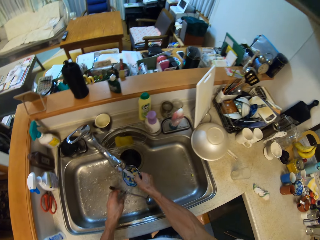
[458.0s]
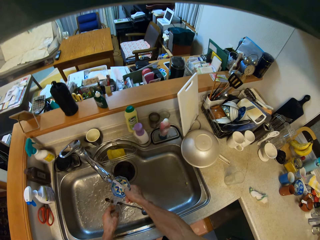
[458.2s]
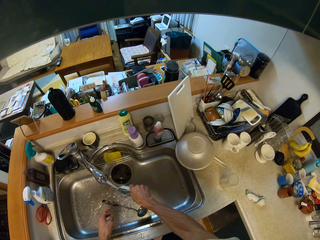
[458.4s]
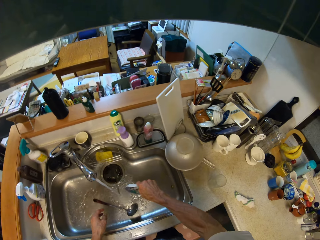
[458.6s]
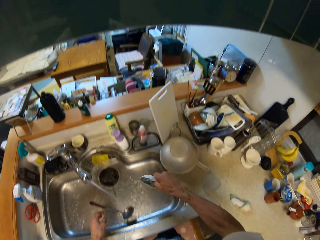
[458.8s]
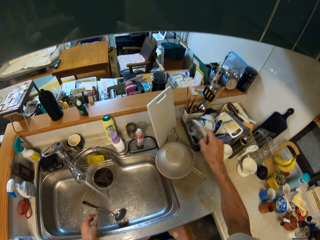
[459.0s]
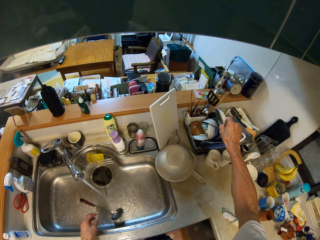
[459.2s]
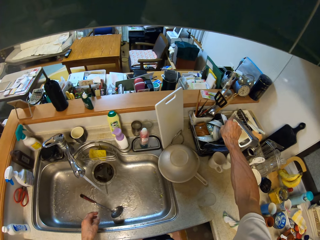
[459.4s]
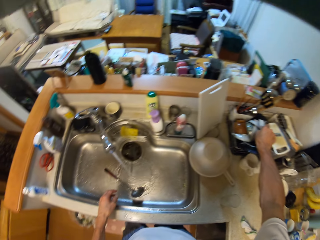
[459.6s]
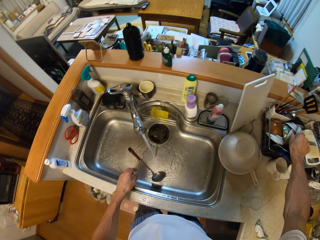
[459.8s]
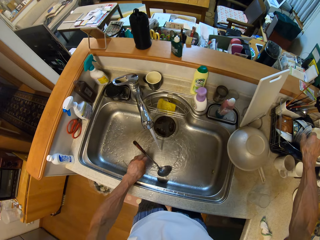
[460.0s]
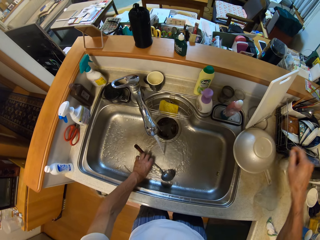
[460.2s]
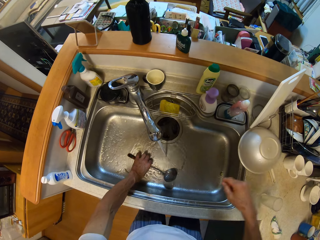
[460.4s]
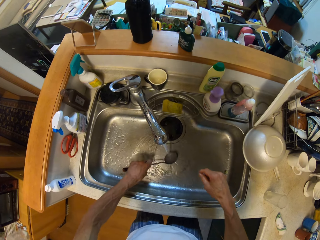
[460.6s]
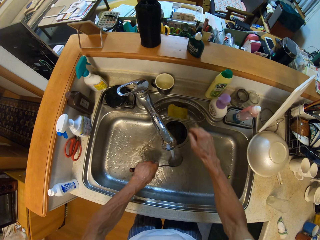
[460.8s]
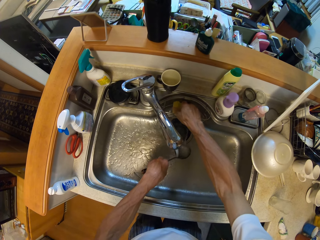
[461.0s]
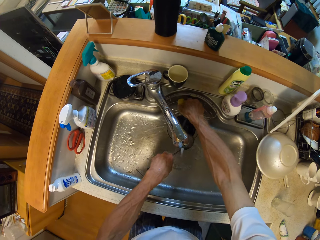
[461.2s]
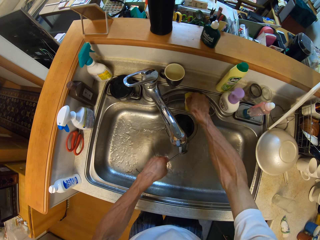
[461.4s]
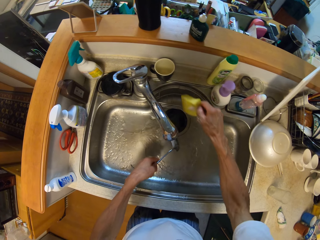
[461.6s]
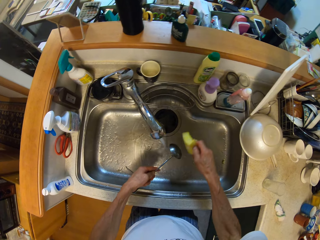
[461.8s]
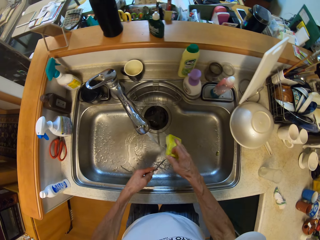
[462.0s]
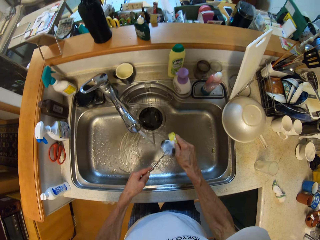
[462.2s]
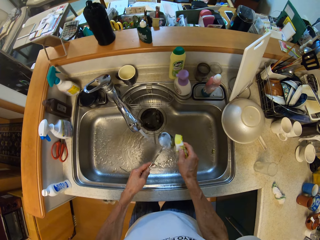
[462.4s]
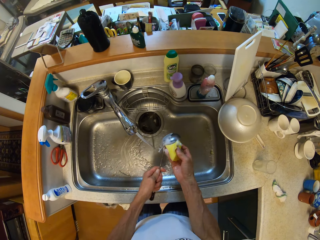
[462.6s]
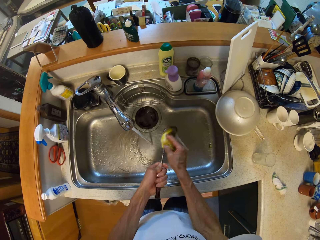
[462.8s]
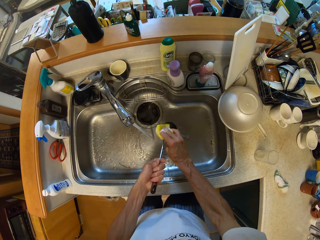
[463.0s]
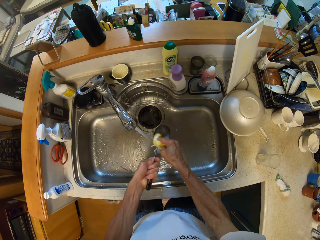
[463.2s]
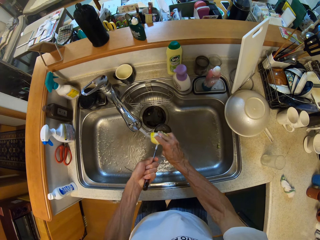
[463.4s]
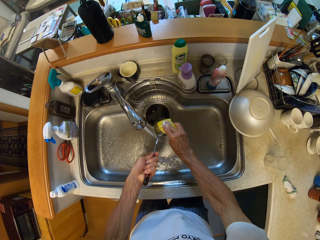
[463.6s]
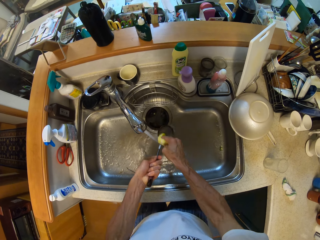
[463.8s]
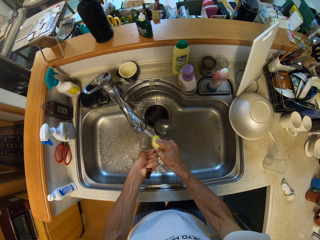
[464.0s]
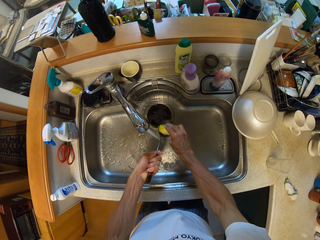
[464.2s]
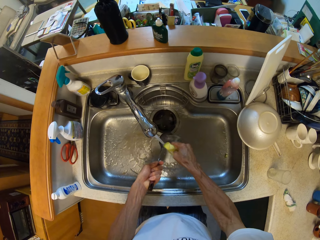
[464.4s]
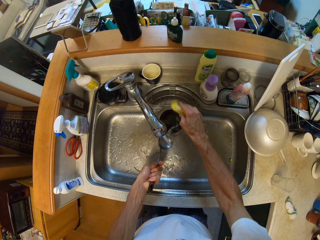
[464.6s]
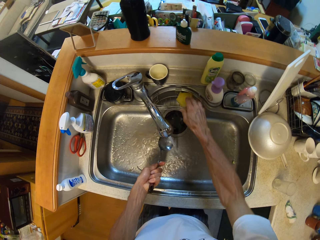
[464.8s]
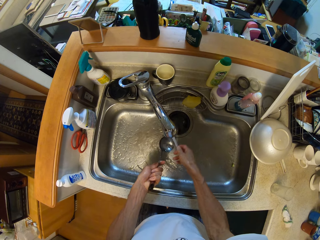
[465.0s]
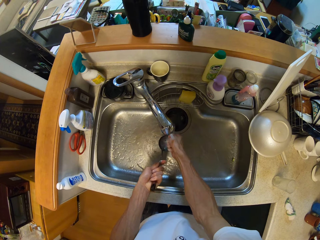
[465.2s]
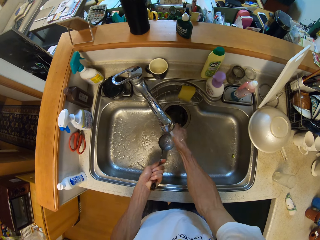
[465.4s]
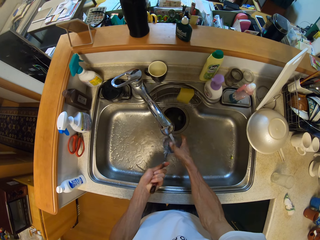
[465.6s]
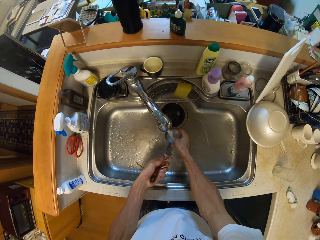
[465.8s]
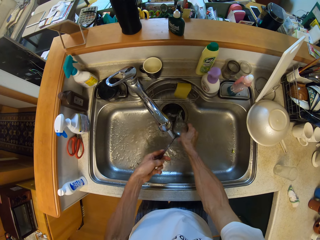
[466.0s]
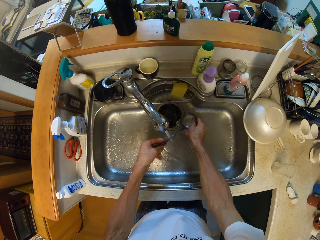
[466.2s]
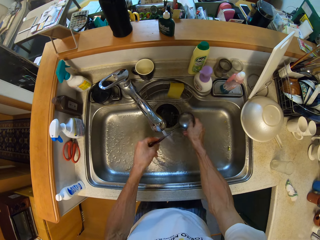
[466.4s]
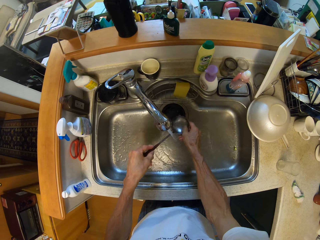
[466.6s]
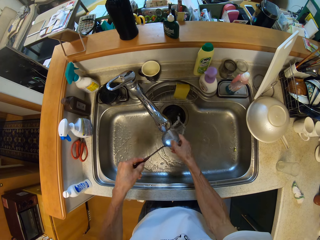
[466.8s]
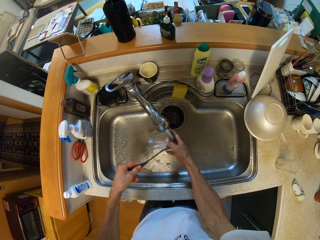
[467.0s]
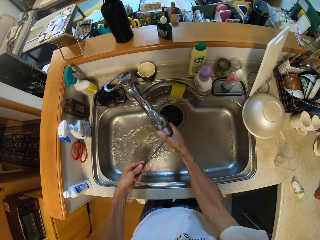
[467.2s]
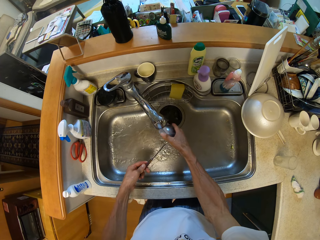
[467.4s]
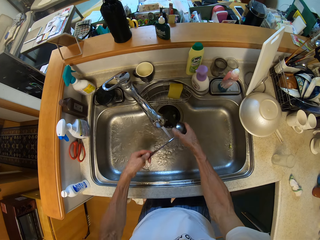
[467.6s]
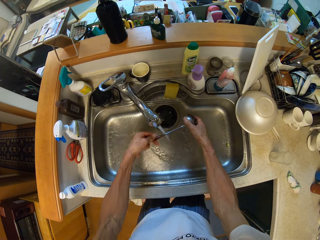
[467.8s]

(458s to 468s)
The camera wearer puts down a bowl or plate in a utensils rack with the right hand. They pick up a serving spoon from a sink. They pick up a scrubber from a sink holder rack. They clean the serving spoon with the scrubber and running water from a tap with both hands. They put down the scrubber in the sink holder rack. They clean the serving spoon with running water from the tap.

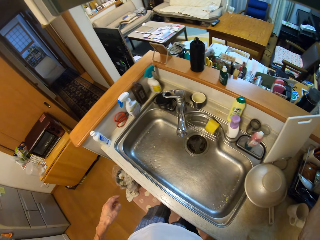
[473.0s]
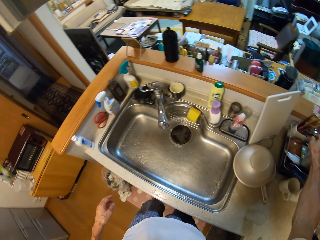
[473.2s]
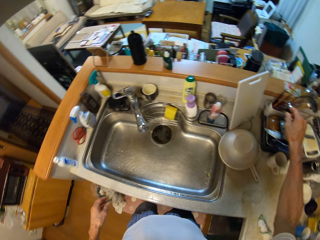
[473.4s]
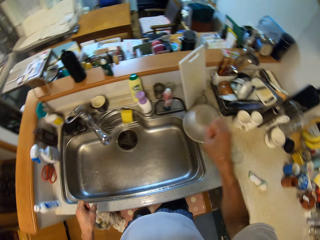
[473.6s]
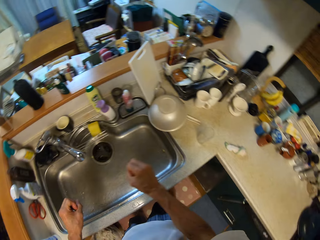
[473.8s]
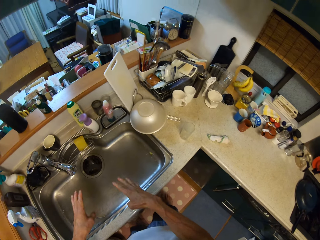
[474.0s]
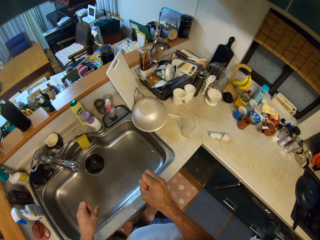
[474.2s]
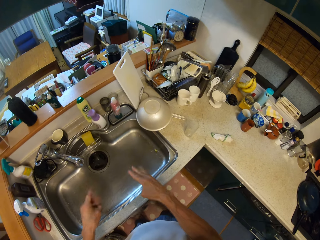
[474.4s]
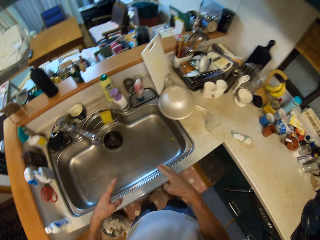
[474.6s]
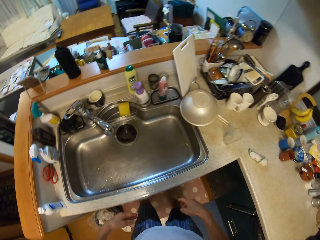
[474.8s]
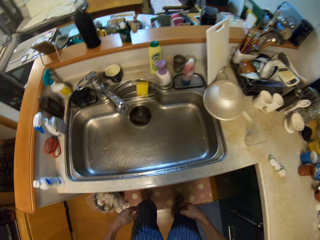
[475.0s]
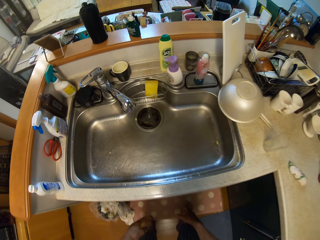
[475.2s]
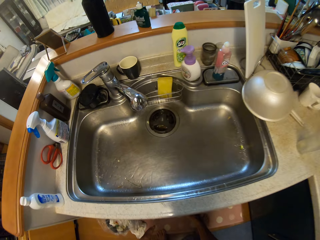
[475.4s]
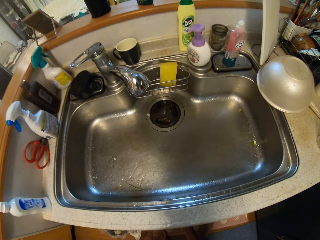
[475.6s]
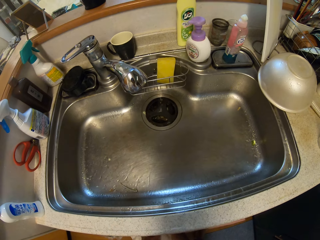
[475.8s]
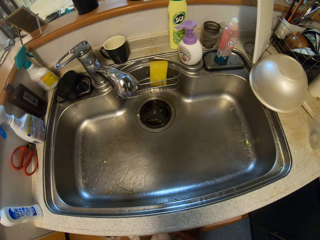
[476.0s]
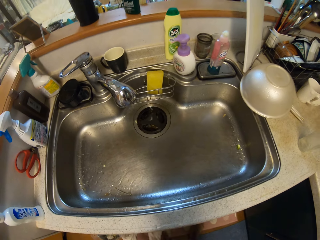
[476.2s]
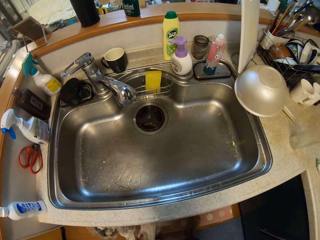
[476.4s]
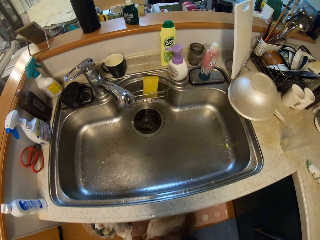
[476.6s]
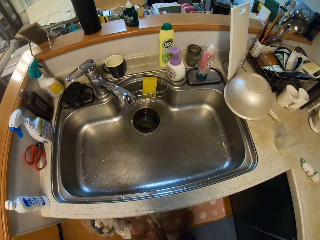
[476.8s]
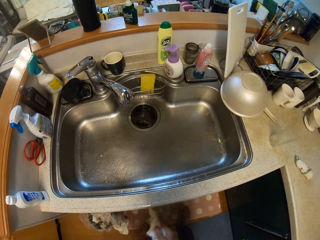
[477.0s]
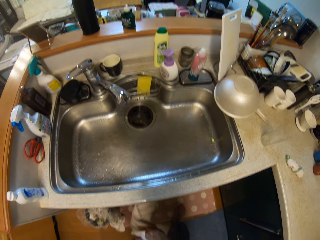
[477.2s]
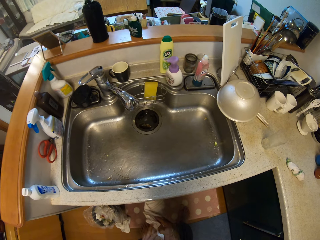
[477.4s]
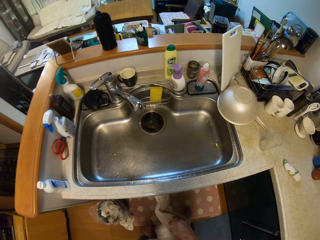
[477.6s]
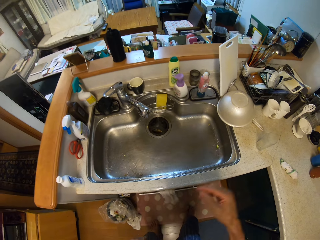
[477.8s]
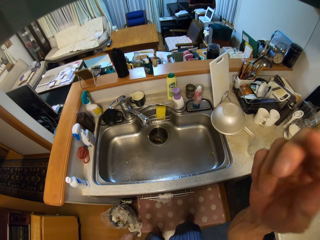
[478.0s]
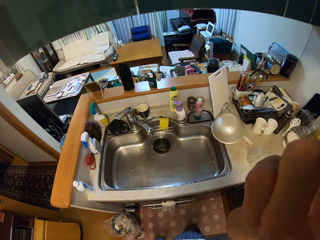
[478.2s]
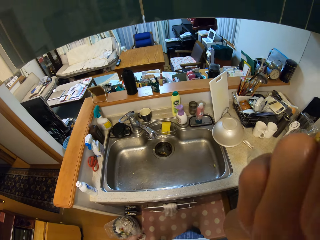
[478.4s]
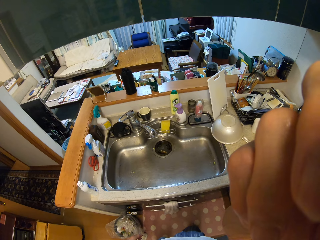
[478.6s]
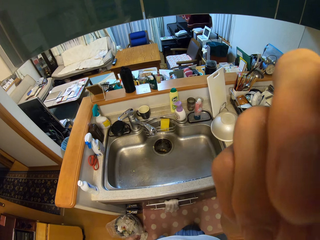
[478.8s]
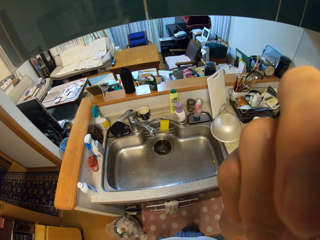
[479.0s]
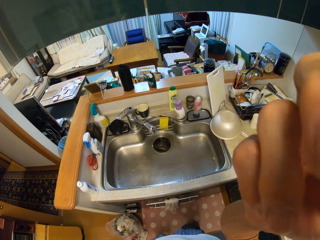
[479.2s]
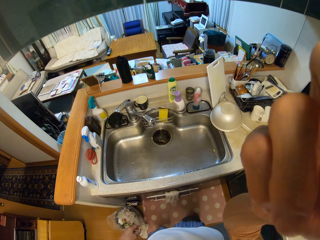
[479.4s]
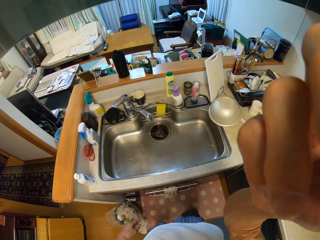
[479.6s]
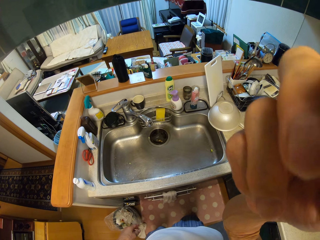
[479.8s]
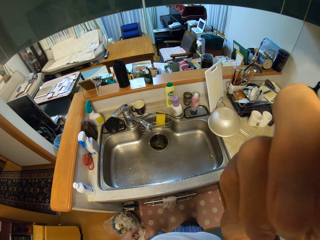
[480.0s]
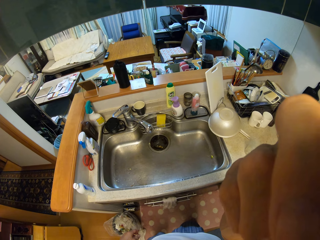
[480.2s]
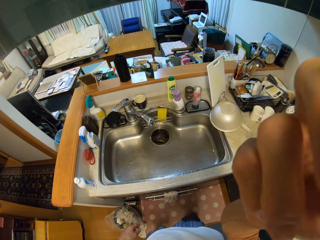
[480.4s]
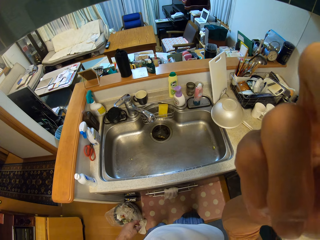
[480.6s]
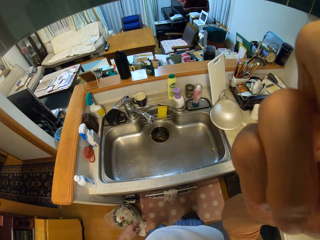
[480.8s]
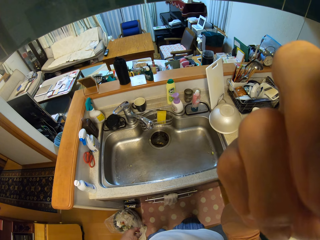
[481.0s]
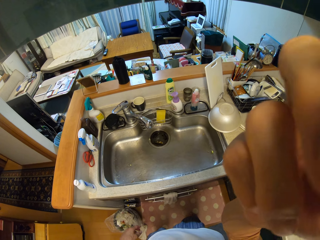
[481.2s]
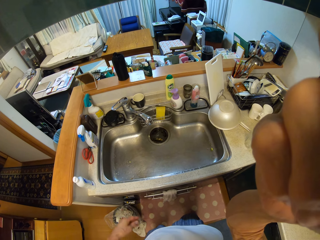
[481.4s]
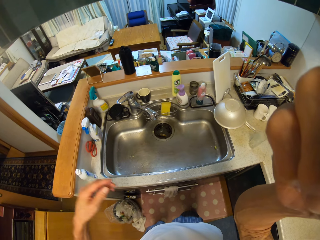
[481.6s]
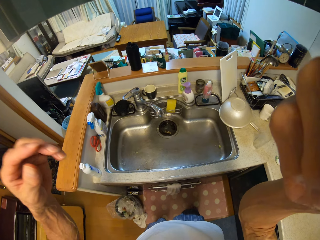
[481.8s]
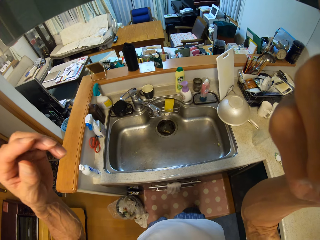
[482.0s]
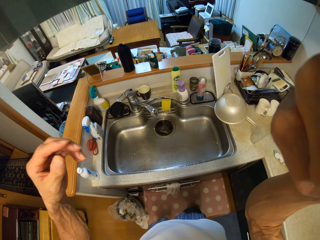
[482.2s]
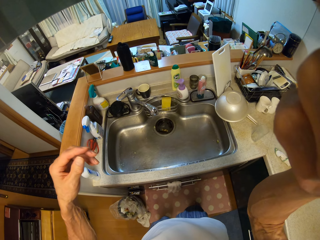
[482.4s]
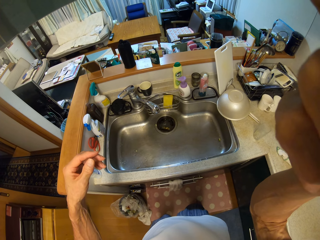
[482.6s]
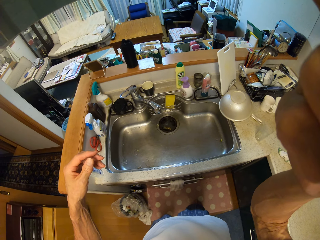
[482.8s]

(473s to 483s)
The camera wearer shakes water from hands in a sink. They wipe both hands with a hand towel. They lift hands up. They touch head with the right hand.
